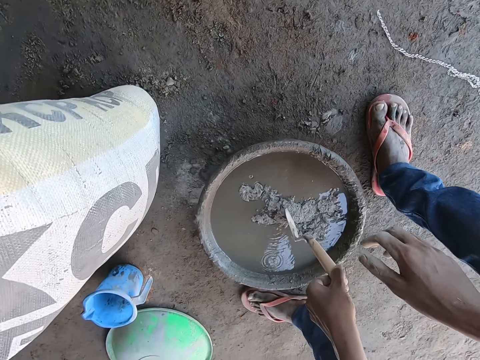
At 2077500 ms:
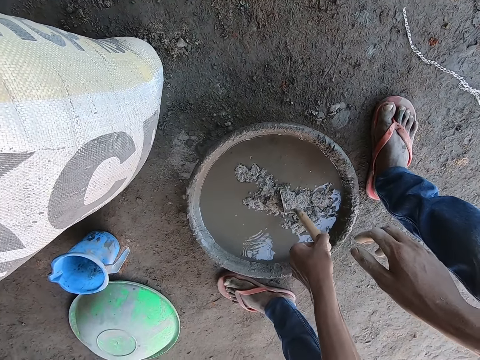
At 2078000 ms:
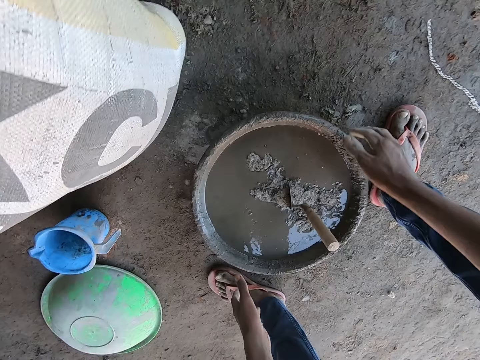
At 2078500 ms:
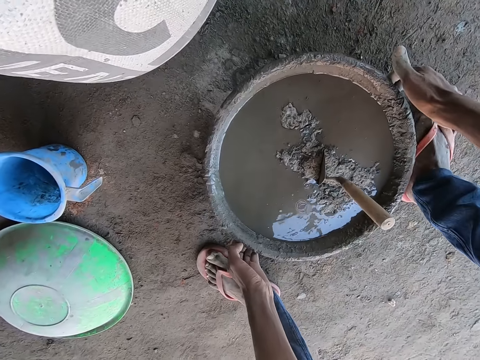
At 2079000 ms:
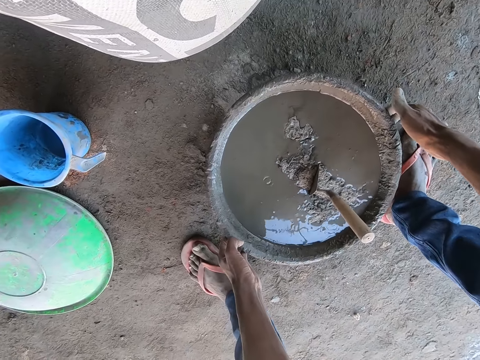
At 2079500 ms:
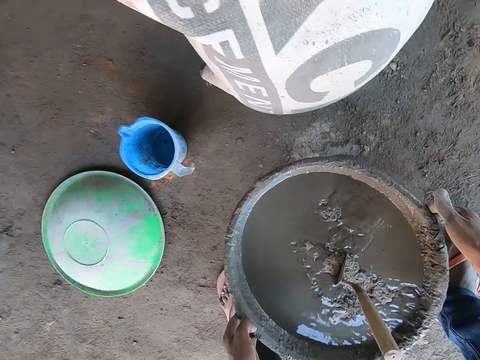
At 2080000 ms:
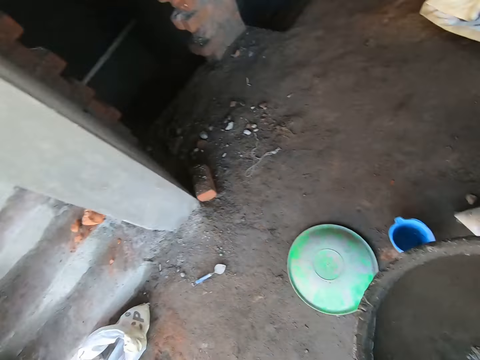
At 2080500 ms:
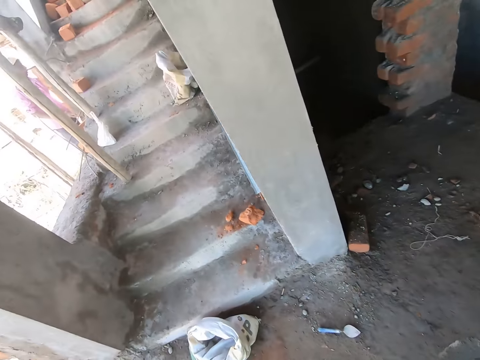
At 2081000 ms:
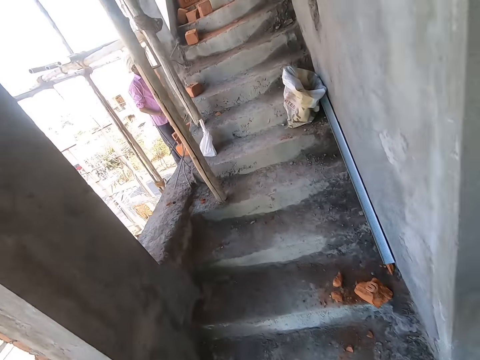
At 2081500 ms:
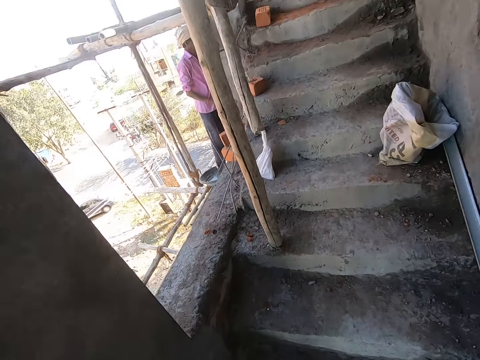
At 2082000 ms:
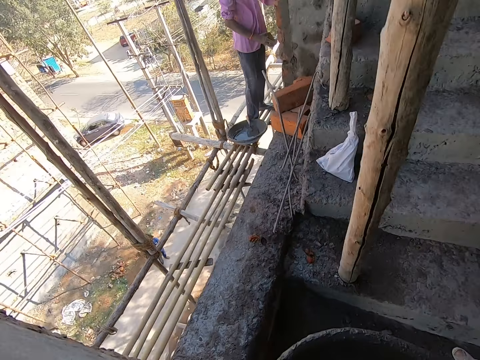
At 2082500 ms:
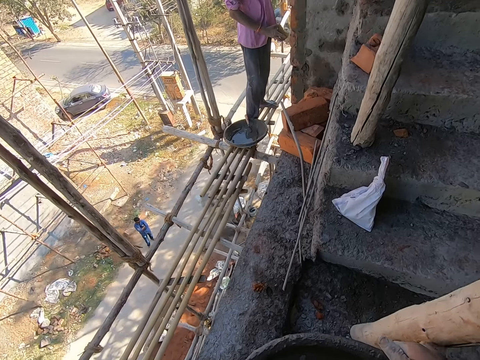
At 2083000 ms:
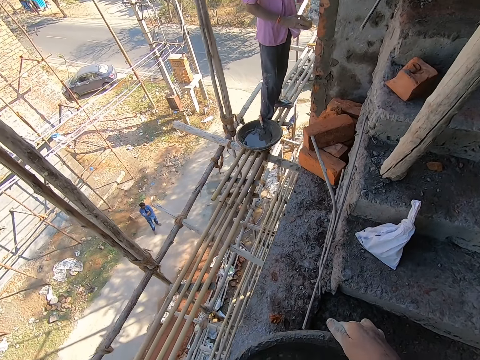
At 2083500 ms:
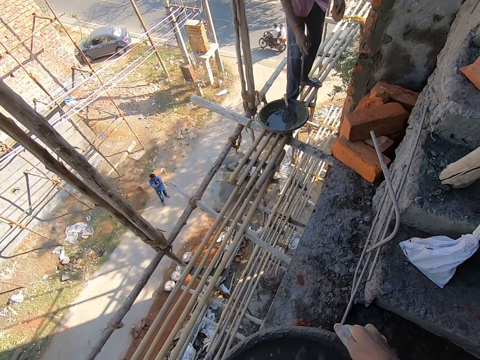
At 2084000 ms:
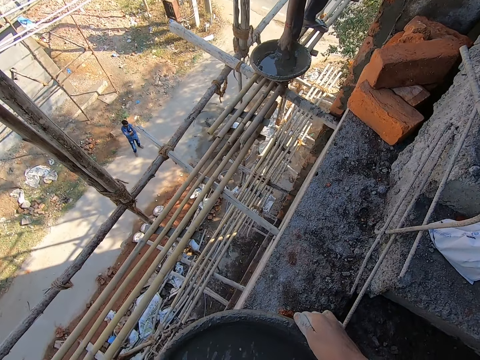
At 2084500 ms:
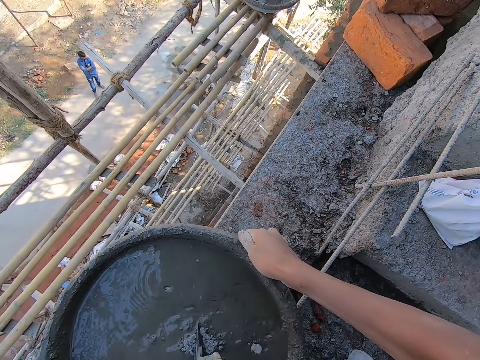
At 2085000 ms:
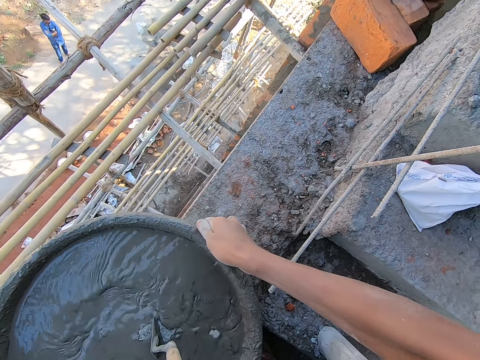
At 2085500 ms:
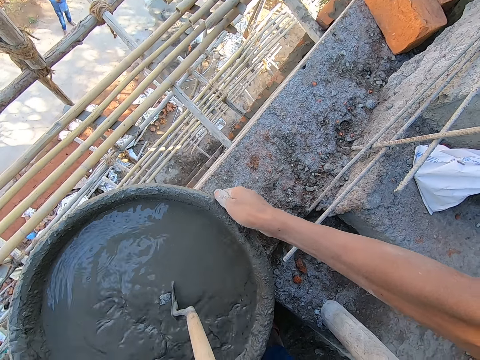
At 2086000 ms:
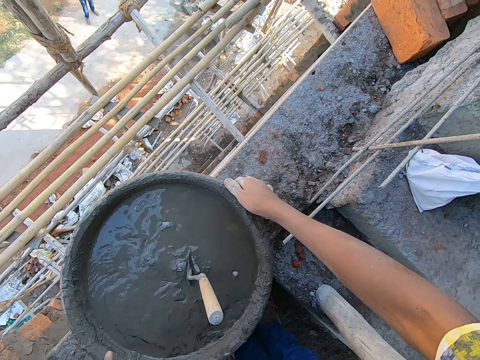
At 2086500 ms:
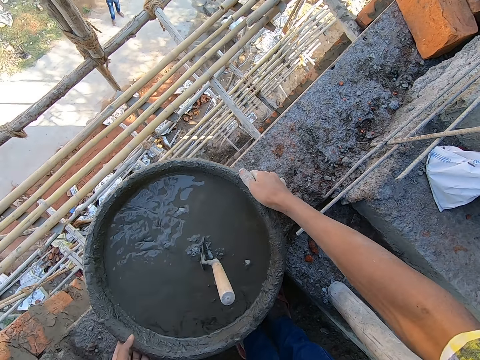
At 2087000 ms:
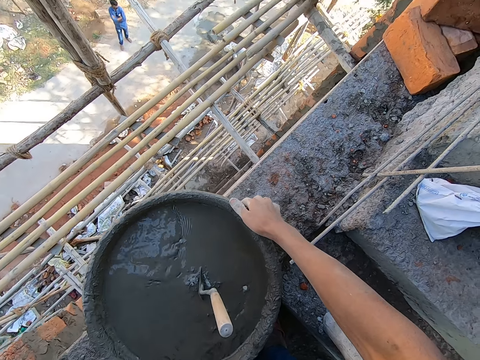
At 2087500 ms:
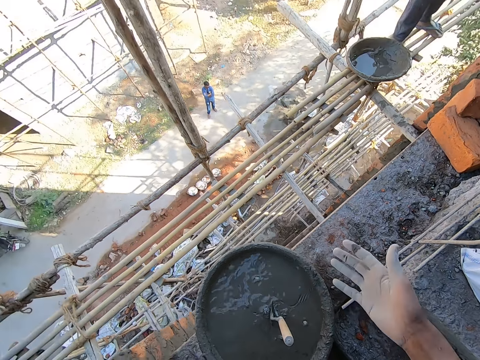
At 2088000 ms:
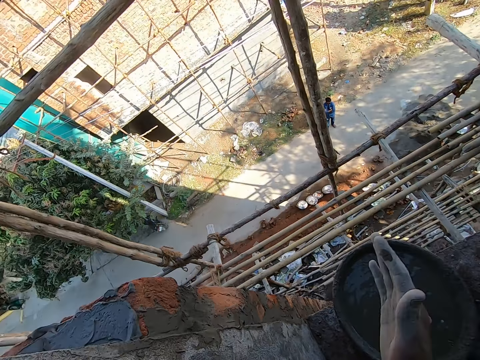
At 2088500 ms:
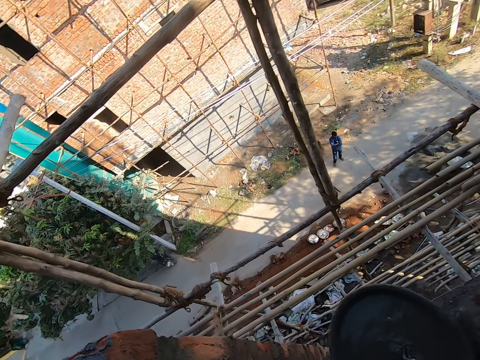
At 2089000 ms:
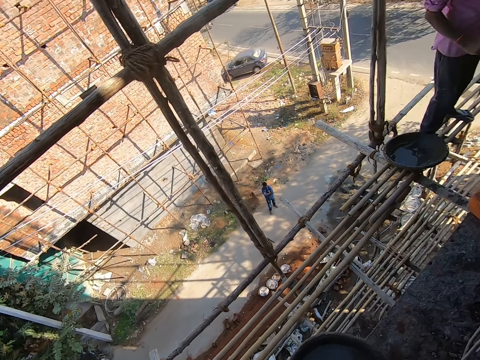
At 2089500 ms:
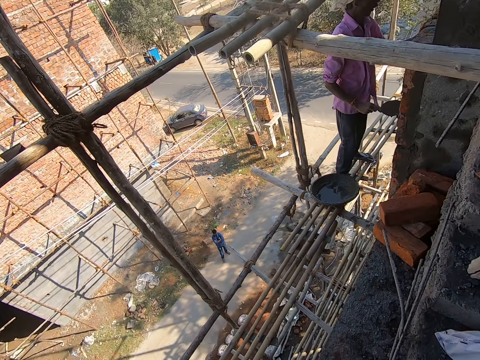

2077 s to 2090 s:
The camera wearer lifts the tray. He carries the cement mixing bowl with both hands. He ascends the stairs. He places the cement mixing bowl on the edge of a wall with both hands. He rubs his hands.

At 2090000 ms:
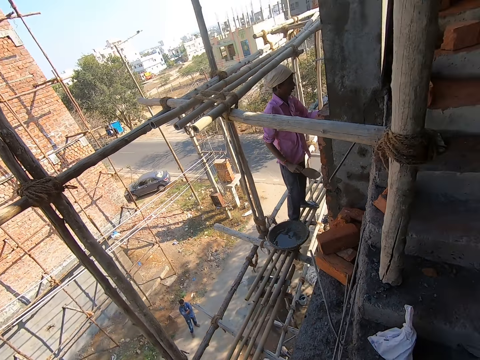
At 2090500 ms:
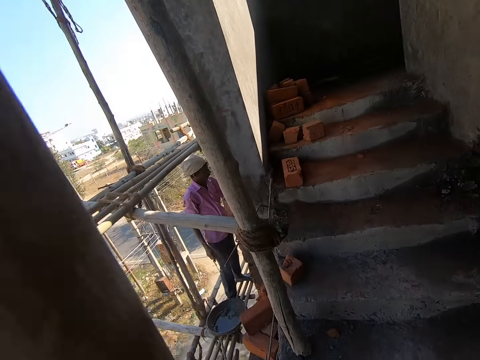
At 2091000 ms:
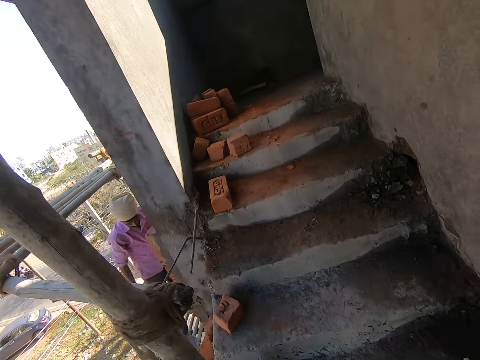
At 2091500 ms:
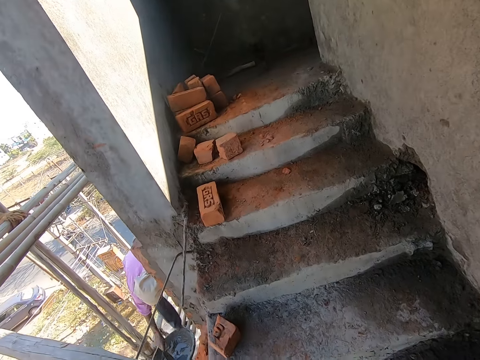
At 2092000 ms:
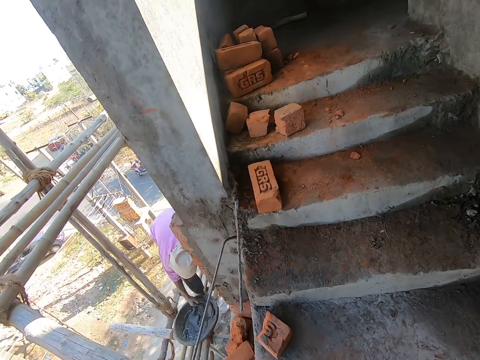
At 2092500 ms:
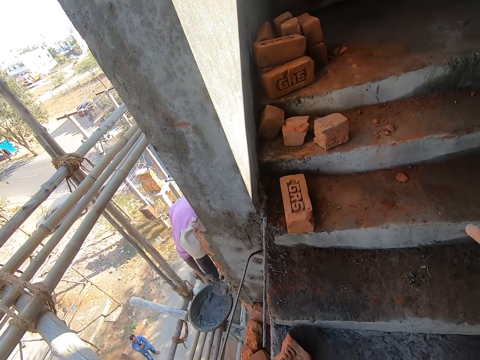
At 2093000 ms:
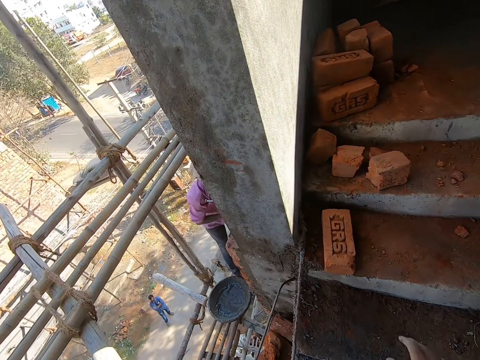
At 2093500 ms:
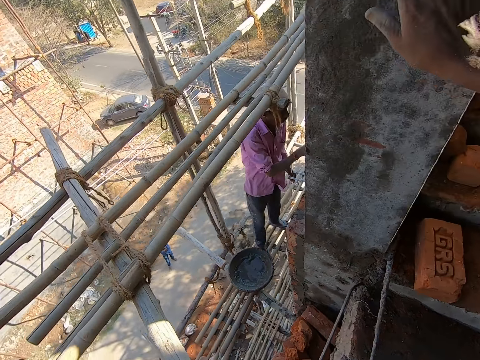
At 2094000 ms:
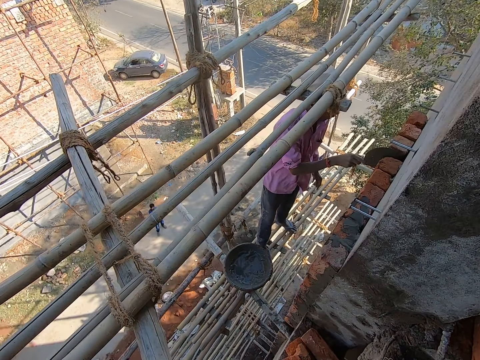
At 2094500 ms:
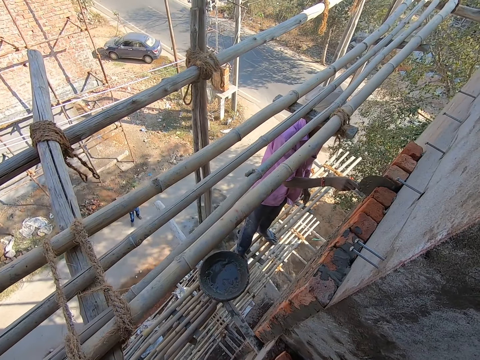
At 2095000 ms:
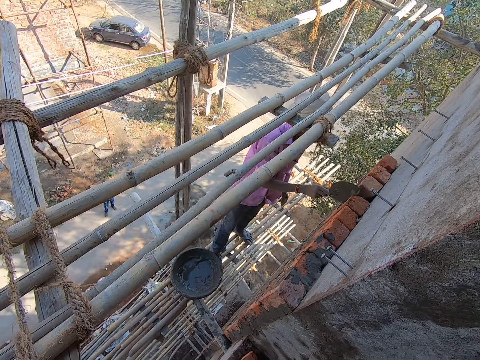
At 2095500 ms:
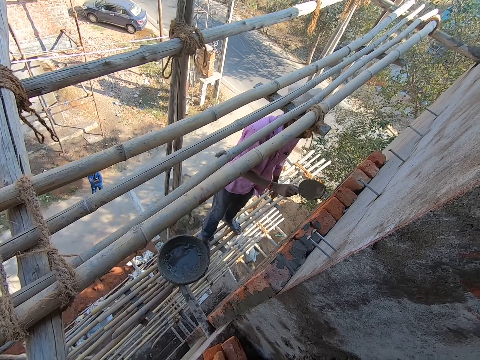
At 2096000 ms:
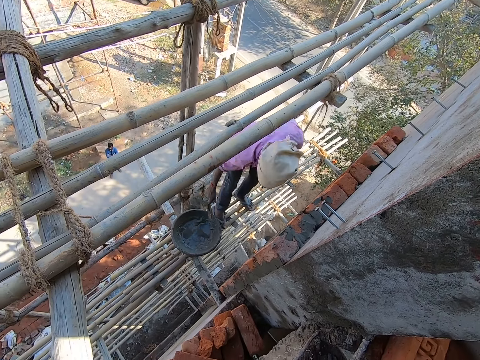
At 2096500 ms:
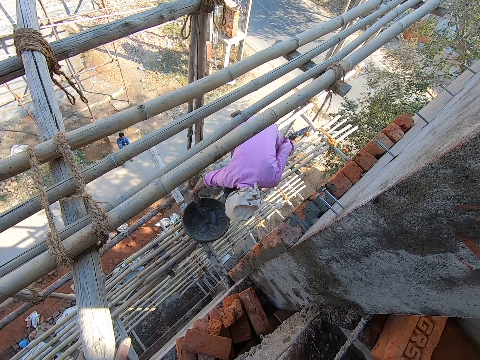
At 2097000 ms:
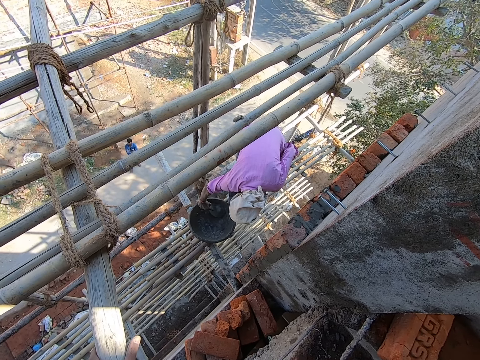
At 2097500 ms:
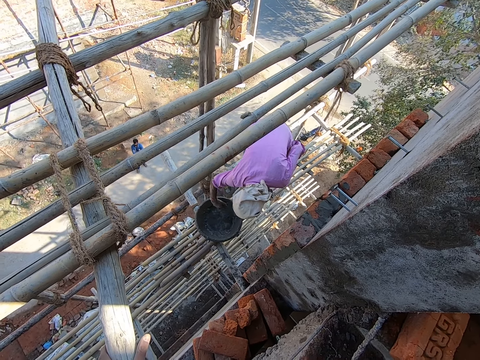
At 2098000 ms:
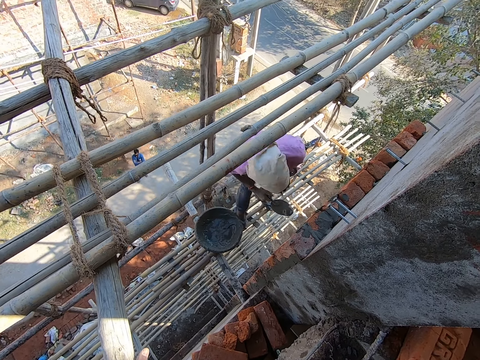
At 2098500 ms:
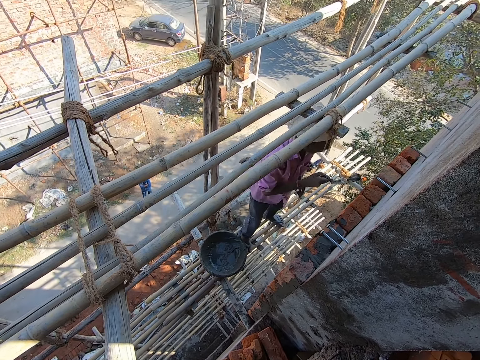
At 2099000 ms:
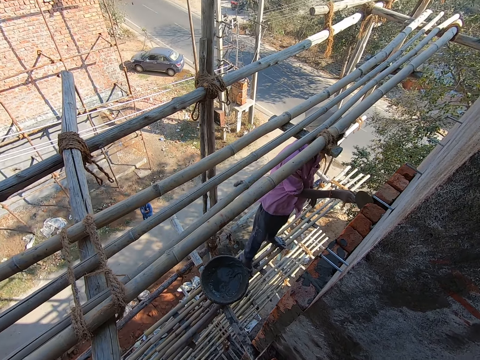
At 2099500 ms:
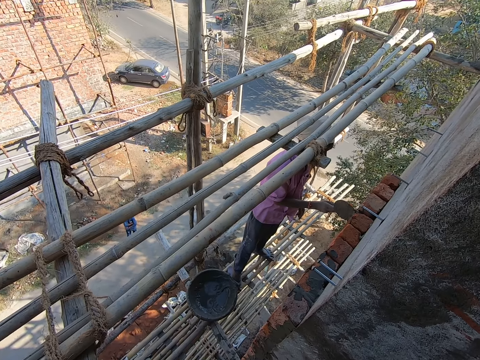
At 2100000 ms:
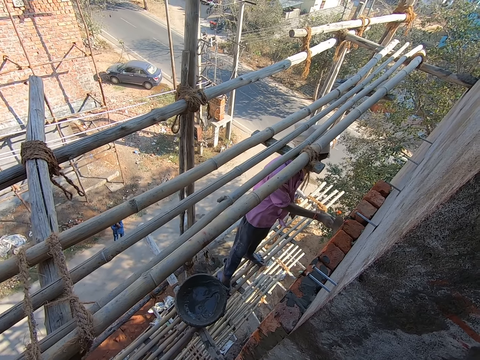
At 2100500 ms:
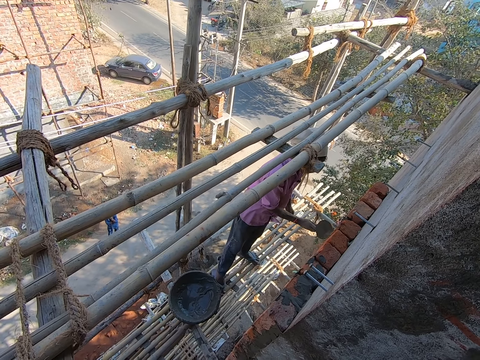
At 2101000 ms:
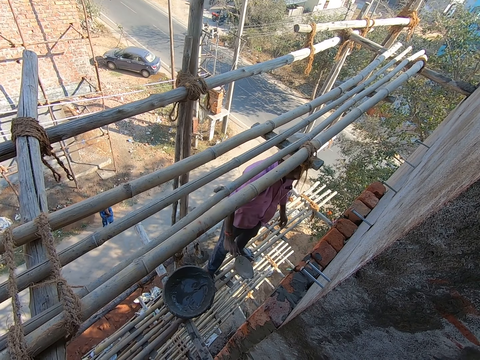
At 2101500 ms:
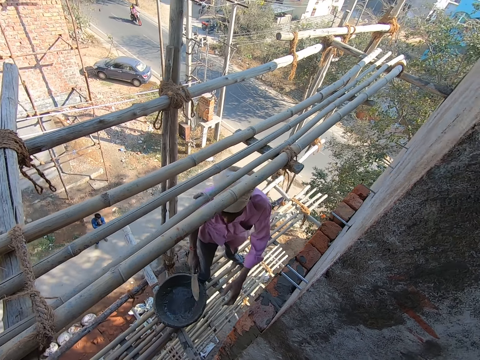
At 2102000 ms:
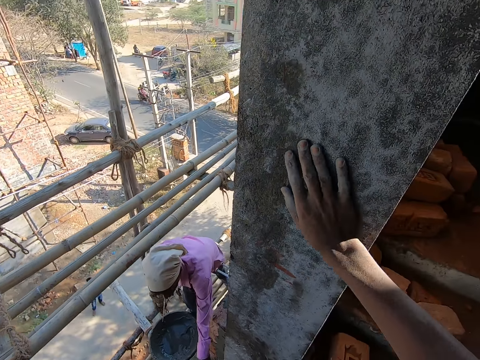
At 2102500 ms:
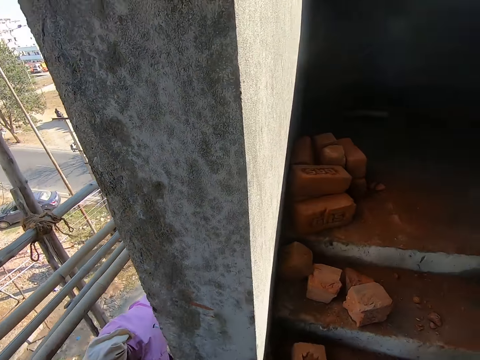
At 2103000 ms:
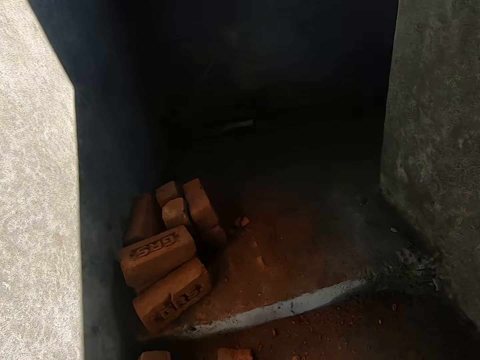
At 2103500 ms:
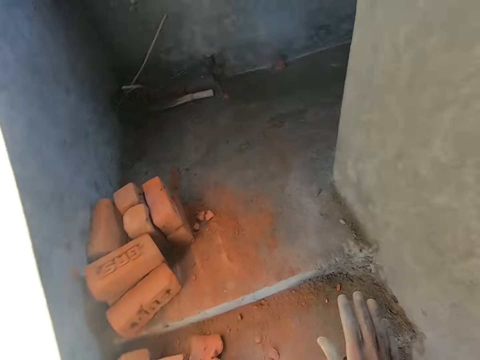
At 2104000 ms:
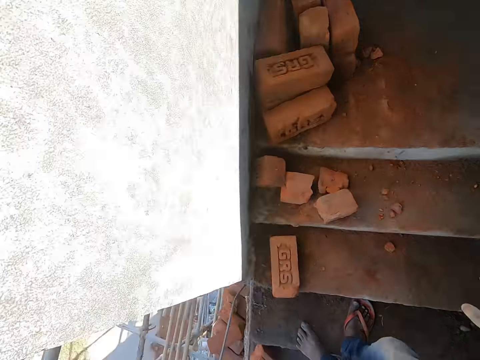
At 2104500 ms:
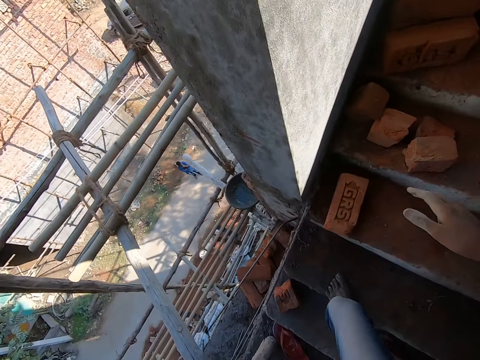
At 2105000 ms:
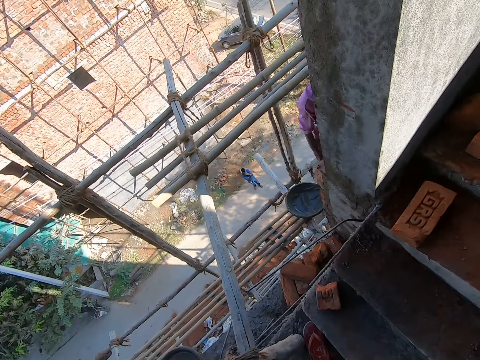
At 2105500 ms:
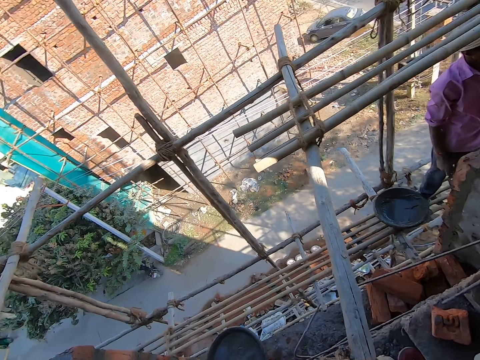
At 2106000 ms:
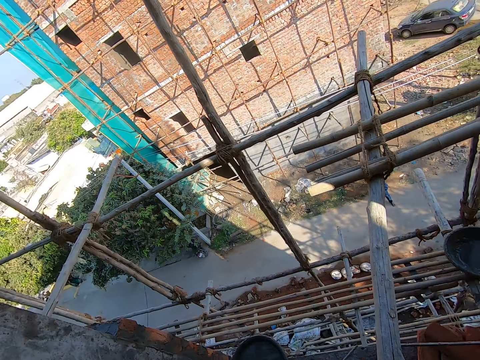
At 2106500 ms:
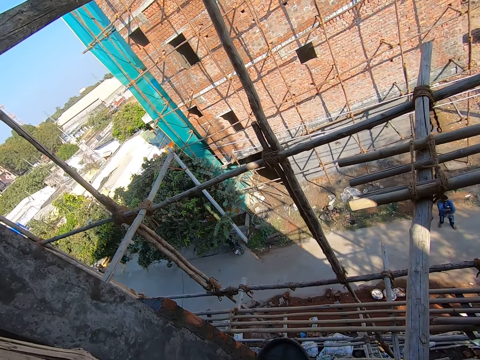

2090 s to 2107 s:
A man holds the pointing trowel in his right hand. The camera wearer climbs up the staircase. The man scoops cement from the cement mixing bowl with the pointing trowel in his right hand. The camera wearer holds the wall. The man rubs the cement on the wall with the pointing trowel in his right hand. The camera wearer looks at the man. The man scoops cement from the cement mixing bowl with the pointing trowel in his right hand. The camera wearer talks to the man. The man rubs the cement on the wall with the pointing trowel in his right hand. The camera wearer looks around.
